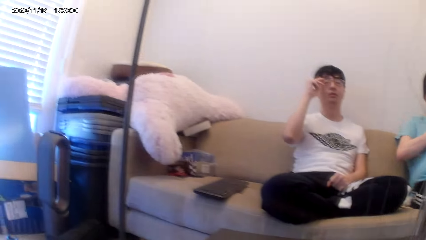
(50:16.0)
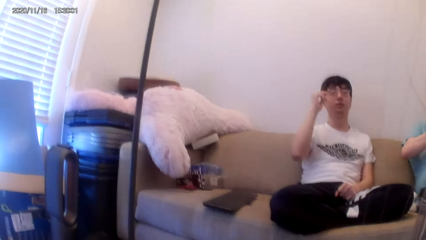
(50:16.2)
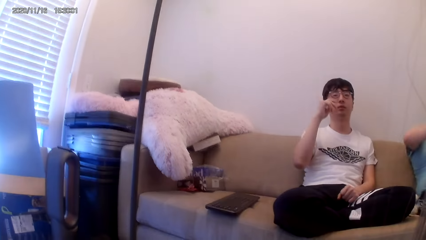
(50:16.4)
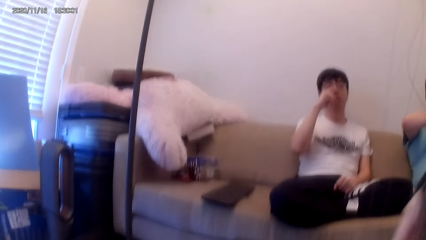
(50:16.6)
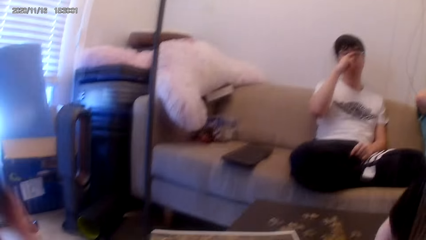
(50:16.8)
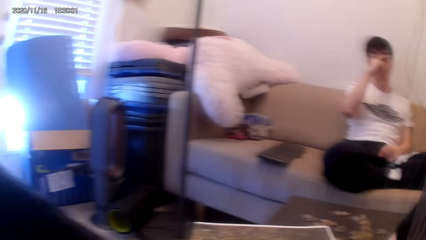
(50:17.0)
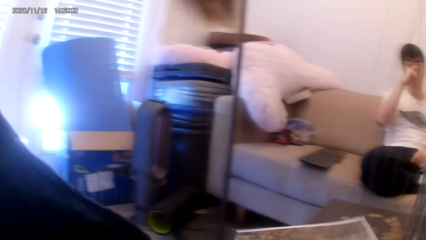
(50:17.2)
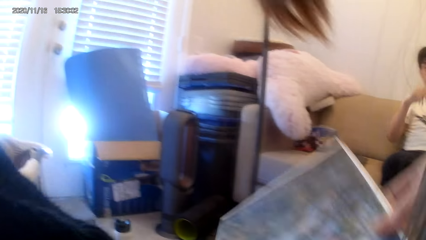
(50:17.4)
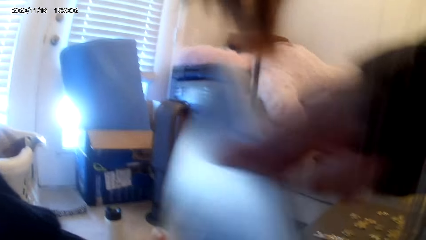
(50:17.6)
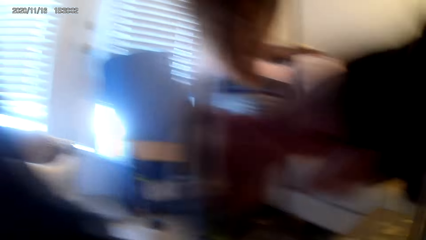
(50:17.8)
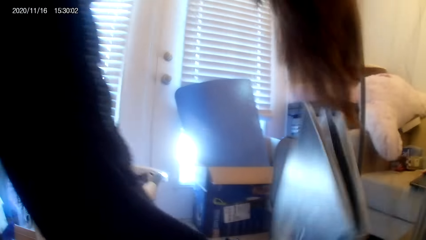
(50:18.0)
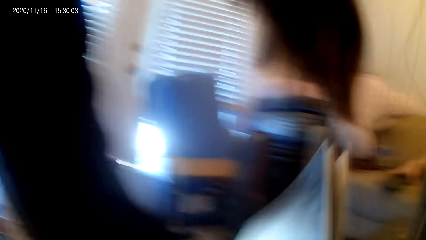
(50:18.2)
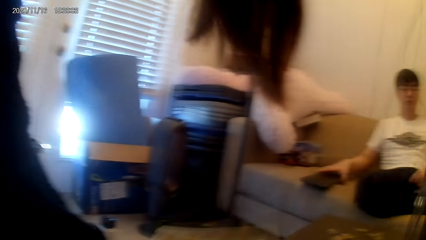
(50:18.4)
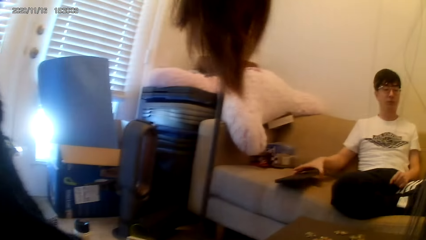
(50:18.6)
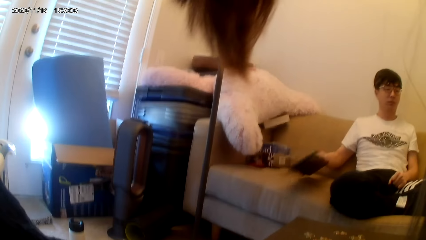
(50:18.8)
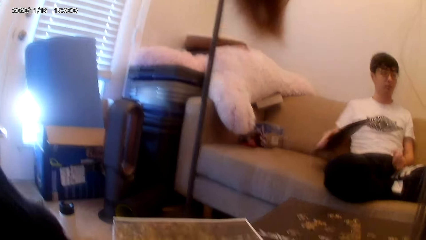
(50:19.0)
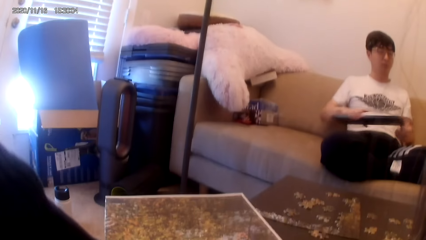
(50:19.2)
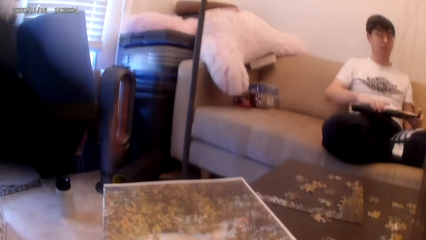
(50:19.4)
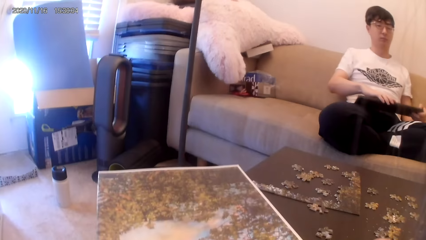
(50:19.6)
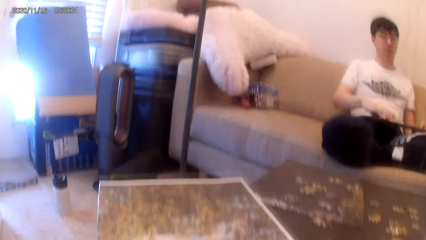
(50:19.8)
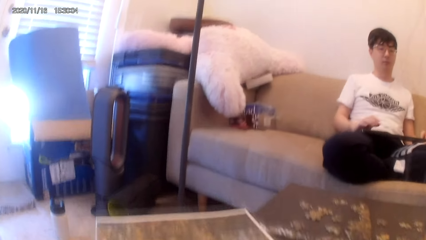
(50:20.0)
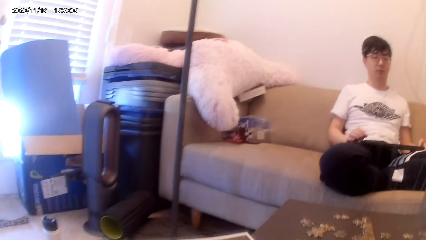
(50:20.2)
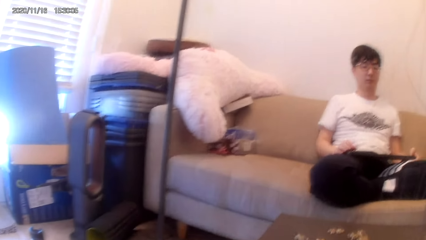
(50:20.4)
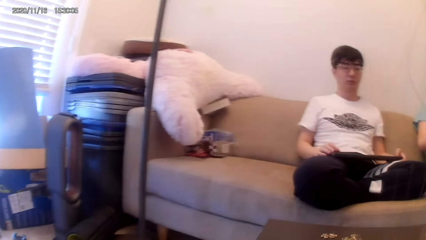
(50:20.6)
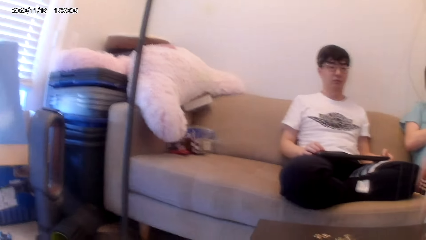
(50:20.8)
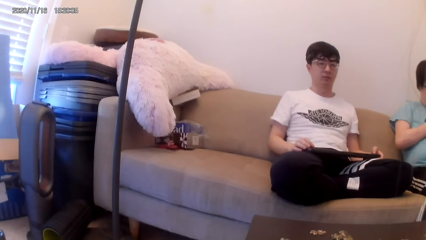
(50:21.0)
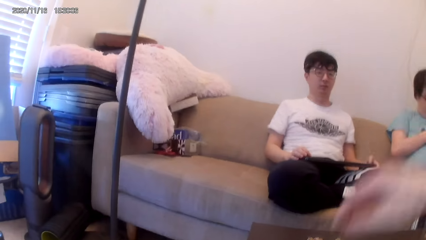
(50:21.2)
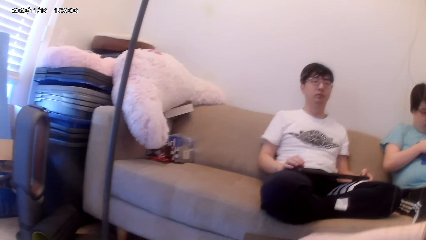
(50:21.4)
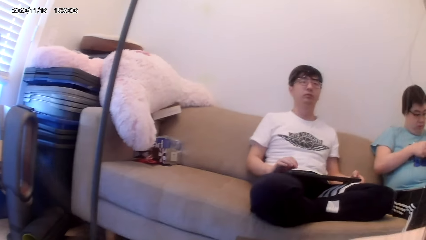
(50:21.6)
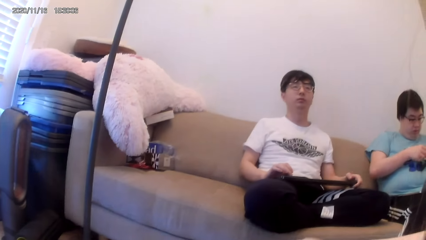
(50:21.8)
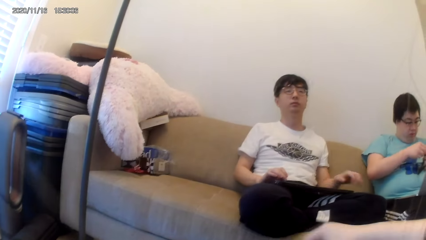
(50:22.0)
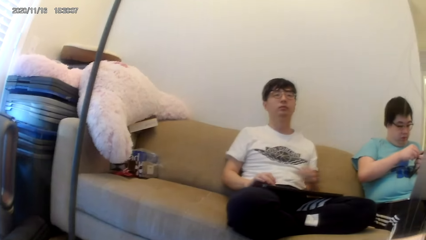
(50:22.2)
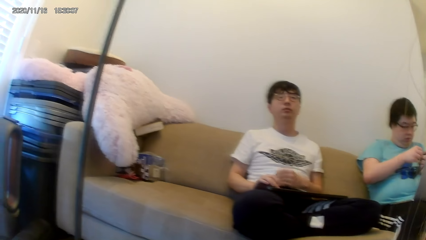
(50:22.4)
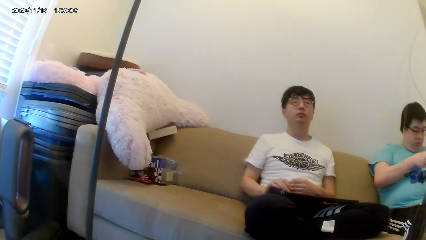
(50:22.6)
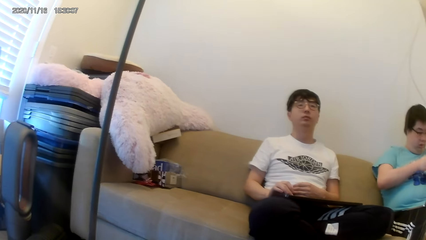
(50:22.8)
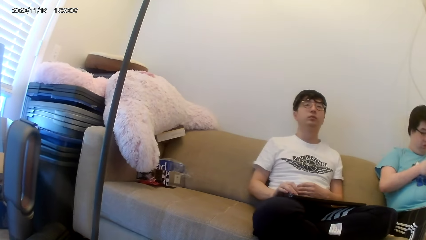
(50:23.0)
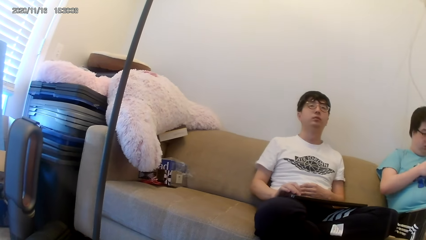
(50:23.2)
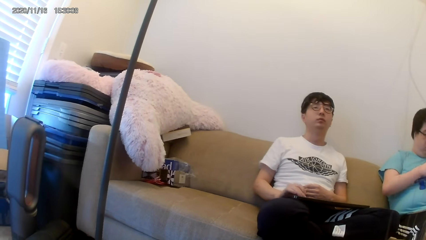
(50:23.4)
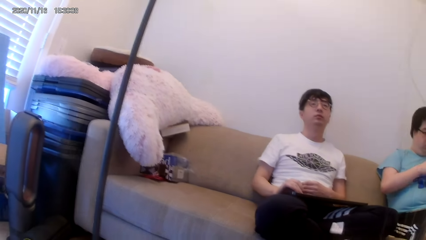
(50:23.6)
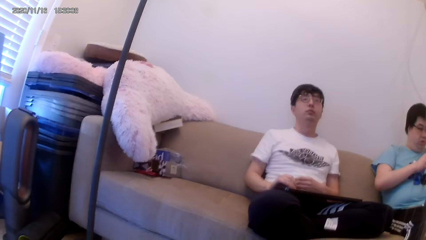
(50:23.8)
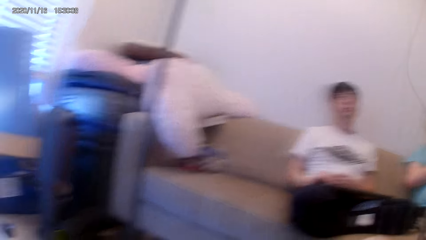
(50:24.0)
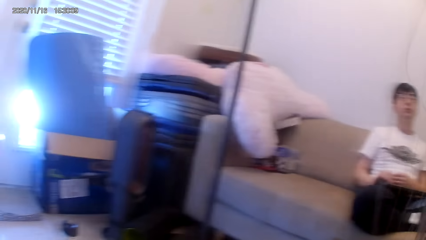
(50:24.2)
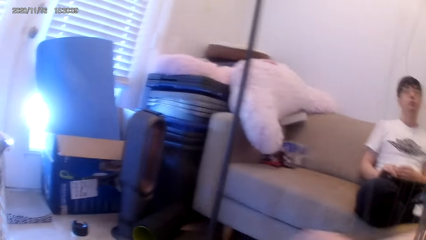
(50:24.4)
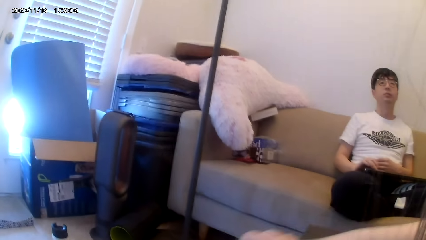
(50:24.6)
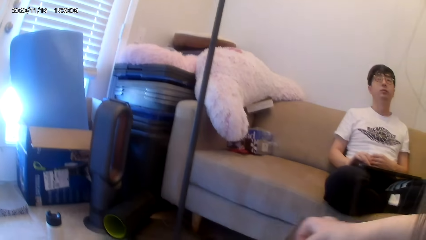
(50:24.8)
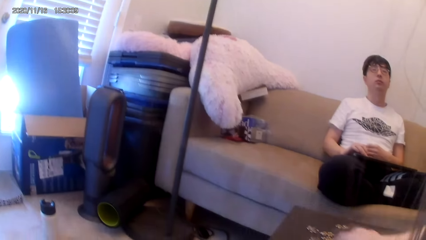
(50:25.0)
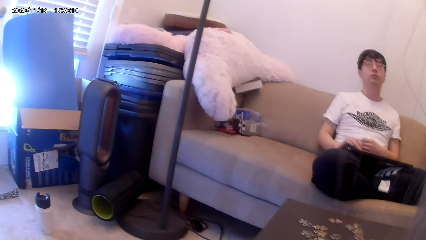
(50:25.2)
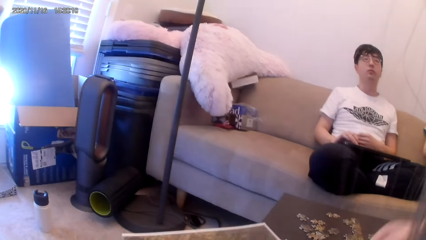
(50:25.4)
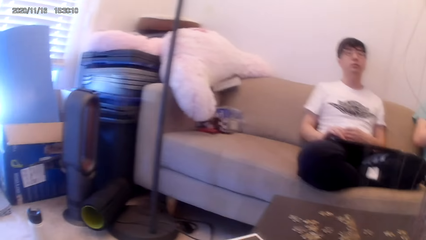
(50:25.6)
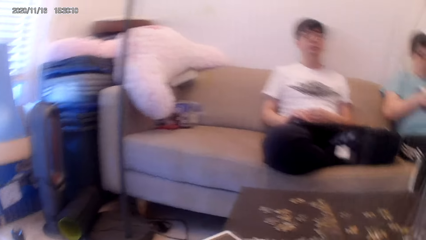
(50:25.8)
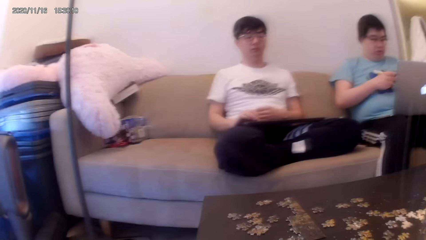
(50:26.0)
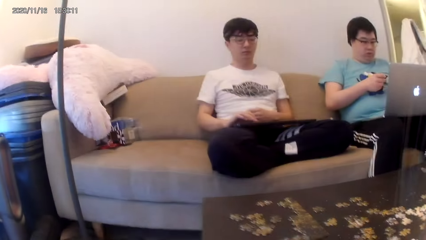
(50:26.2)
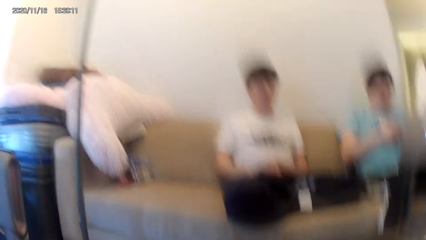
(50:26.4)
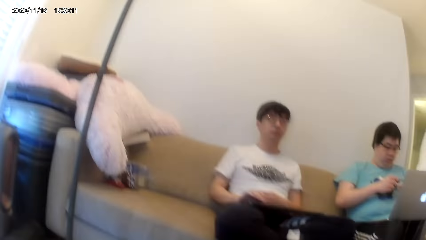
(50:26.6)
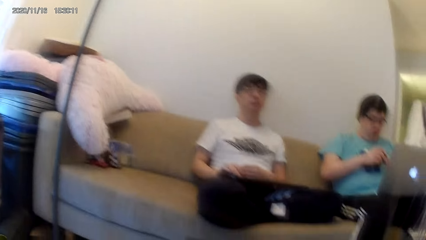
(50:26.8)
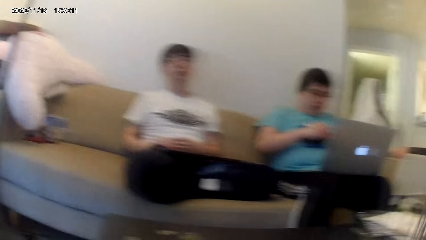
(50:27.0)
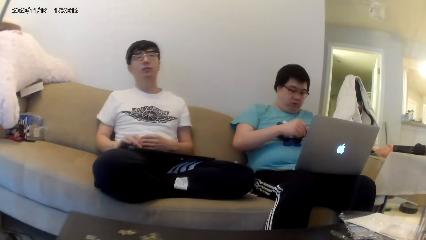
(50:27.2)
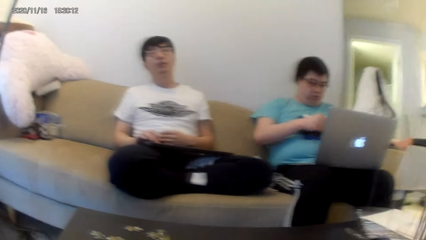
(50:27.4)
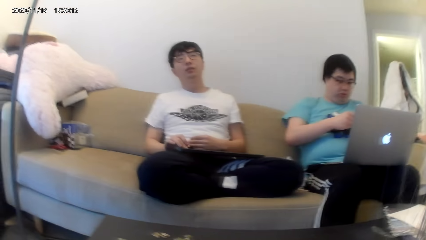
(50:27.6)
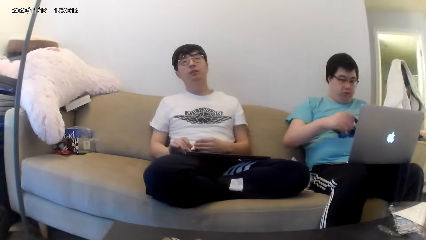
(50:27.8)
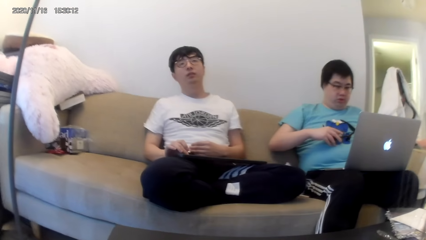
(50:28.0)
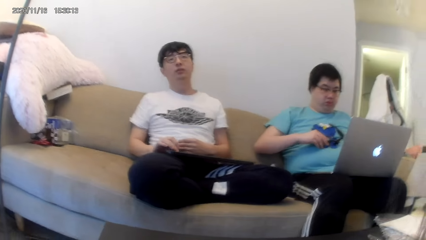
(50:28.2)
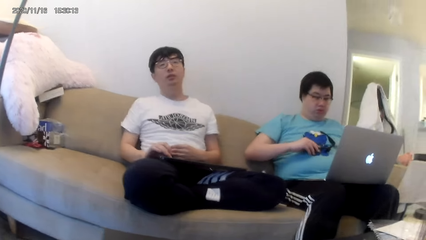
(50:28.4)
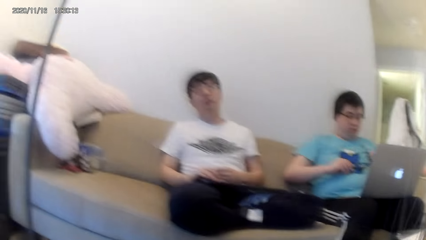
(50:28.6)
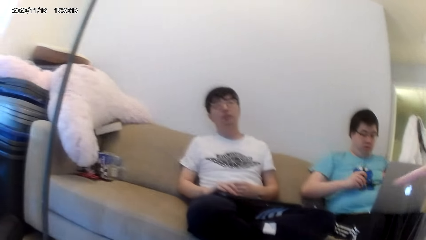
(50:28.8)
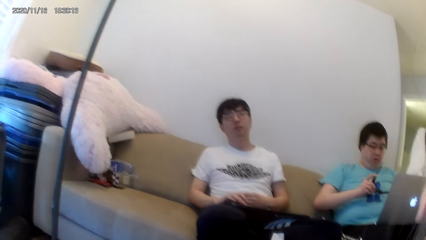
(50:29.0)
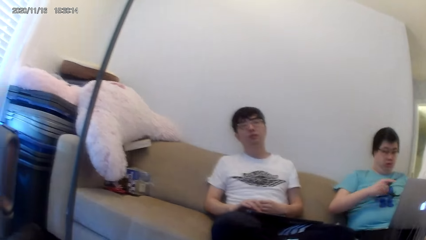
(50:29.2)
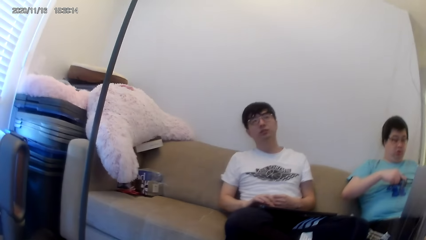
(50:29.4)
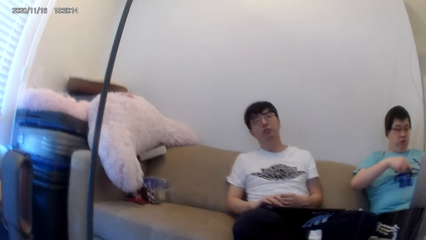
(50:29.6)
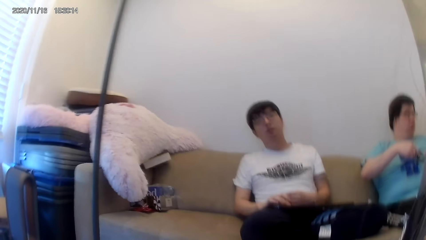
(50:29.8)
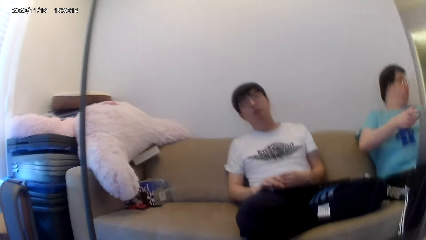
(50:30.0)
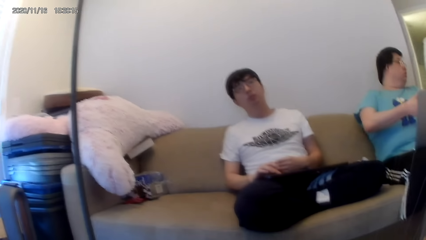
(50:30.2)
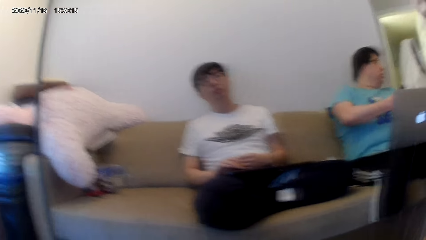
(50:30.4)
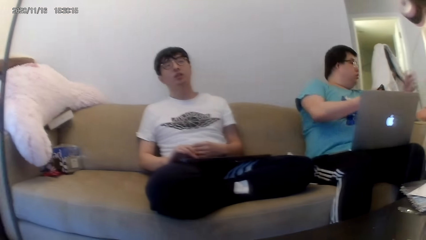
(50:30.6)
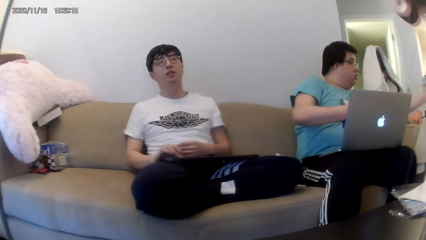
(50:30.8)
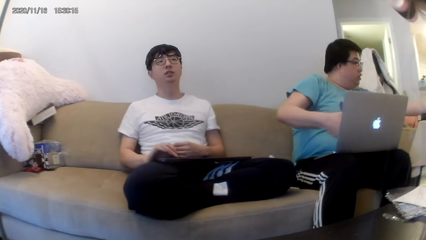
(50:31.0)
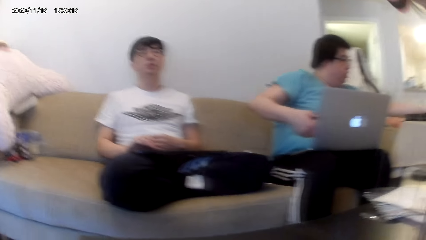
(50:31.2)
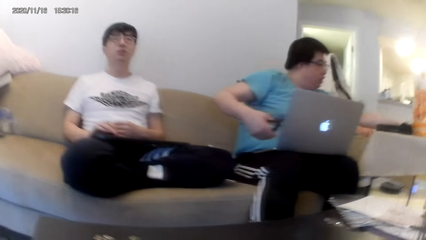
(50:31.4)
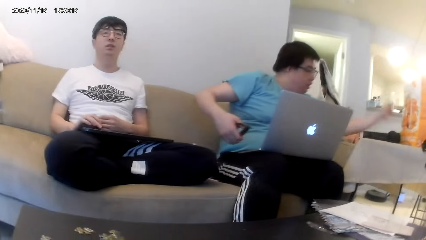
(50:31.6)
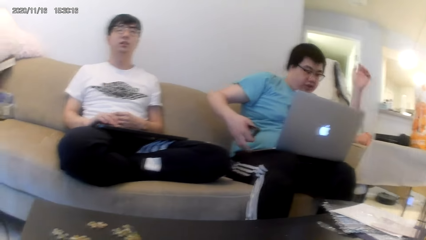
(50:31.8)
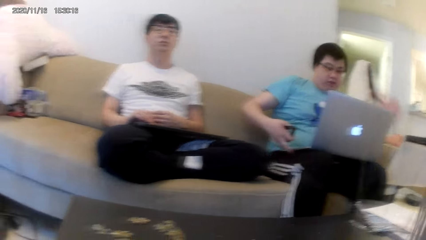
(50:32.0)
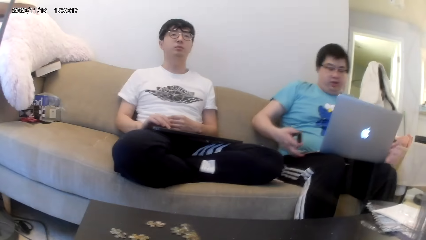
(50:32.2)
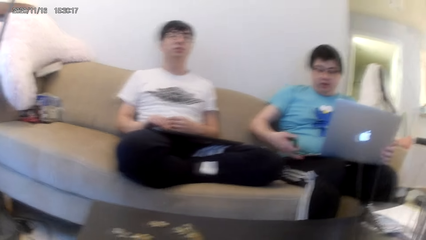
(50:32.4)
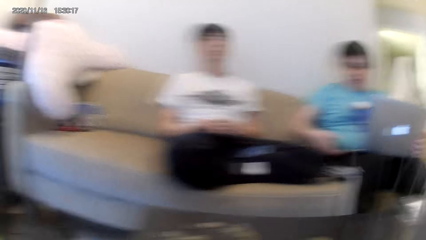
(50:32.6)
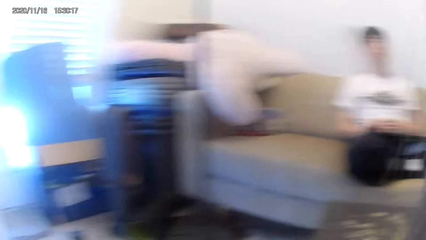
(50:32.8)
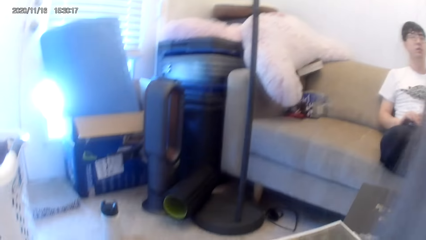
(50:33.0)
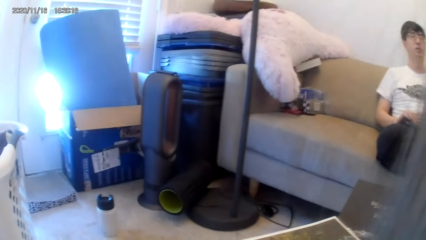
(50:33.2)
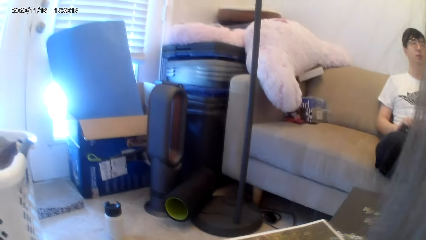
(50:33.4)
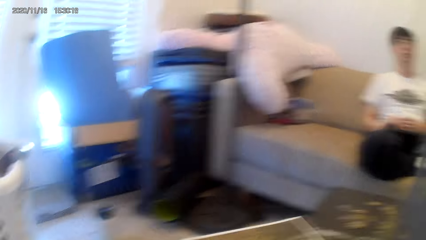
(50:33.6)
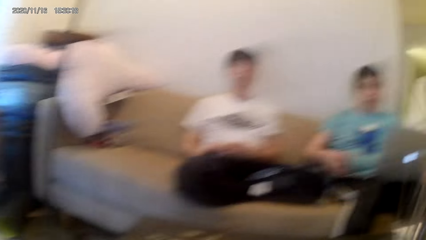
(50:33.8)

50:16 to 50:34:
A man adjusts the glasses. A woman converses with the camera wearer. The camera wearer holds something. The man picks up a keyboard and places the keyboard on a lap. The man presses something. The camera wearer converses with the woman. They converse with the woman again. The woman converses with the camera wearer. Another man looks at the glasses. The camera wearer places the glasses away.
